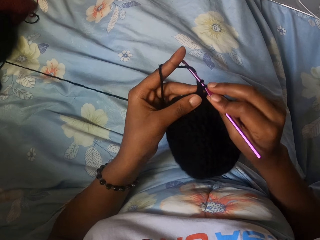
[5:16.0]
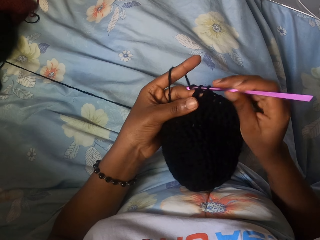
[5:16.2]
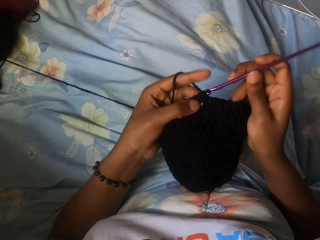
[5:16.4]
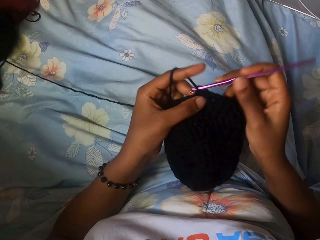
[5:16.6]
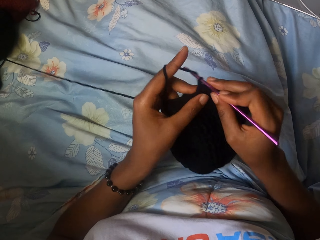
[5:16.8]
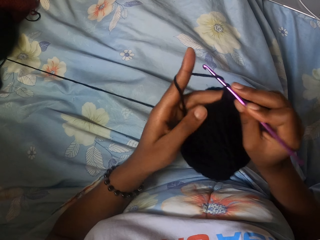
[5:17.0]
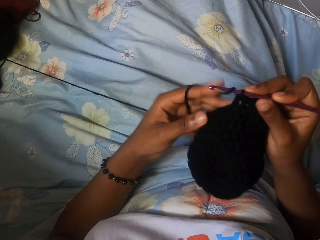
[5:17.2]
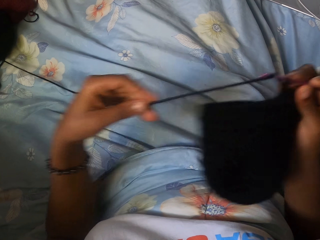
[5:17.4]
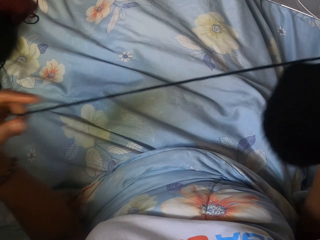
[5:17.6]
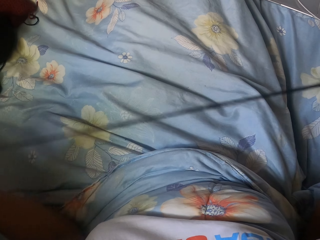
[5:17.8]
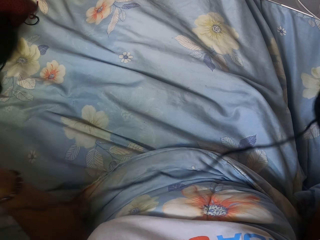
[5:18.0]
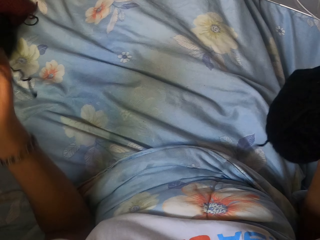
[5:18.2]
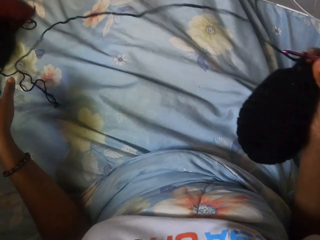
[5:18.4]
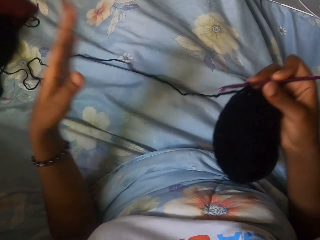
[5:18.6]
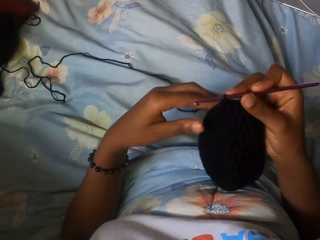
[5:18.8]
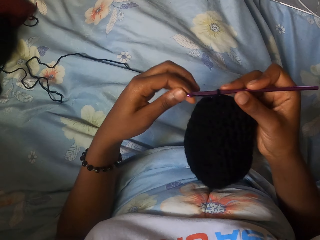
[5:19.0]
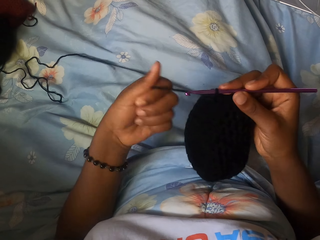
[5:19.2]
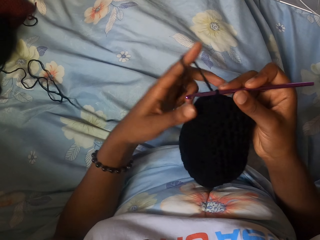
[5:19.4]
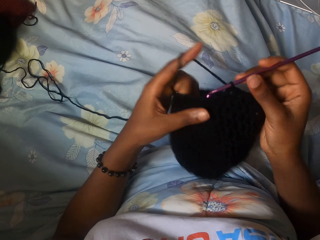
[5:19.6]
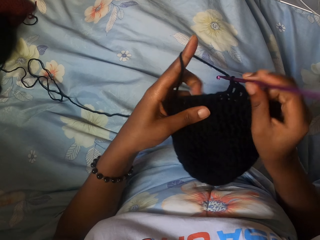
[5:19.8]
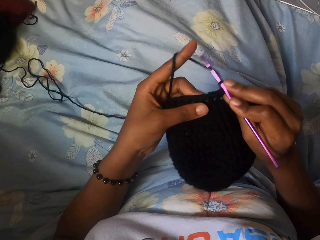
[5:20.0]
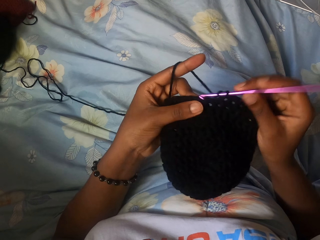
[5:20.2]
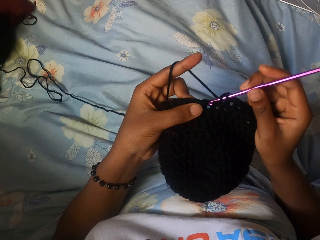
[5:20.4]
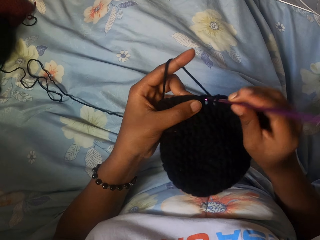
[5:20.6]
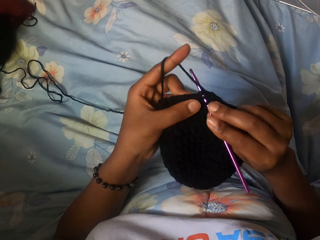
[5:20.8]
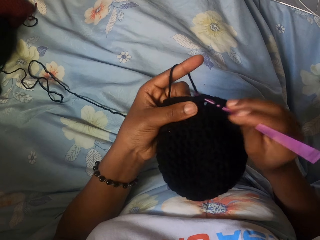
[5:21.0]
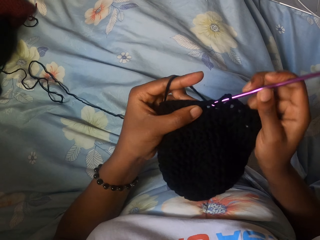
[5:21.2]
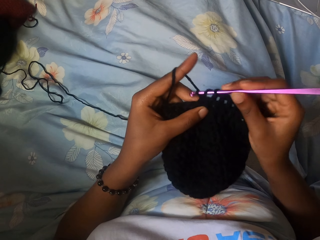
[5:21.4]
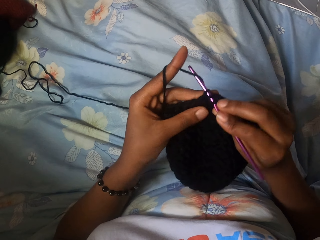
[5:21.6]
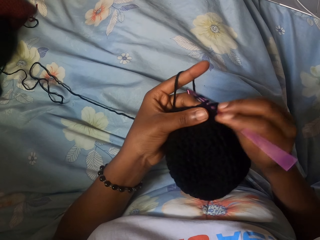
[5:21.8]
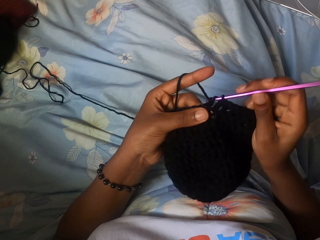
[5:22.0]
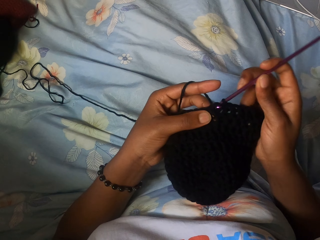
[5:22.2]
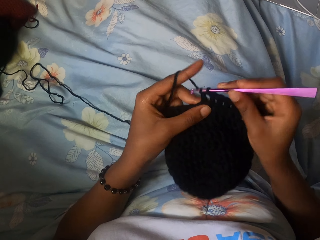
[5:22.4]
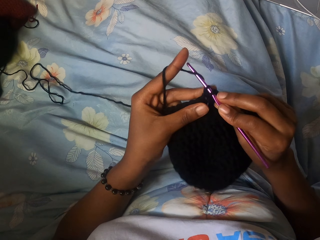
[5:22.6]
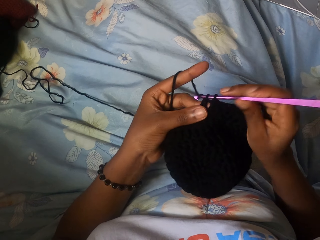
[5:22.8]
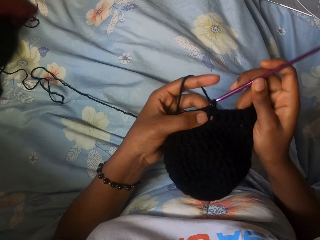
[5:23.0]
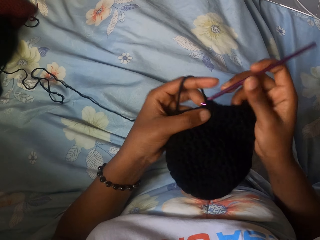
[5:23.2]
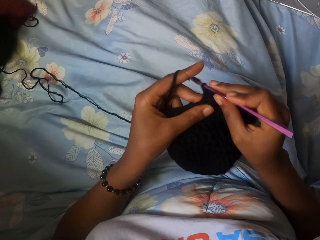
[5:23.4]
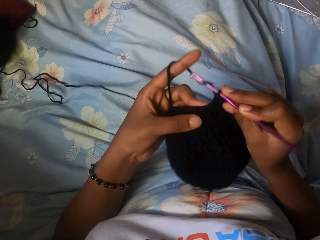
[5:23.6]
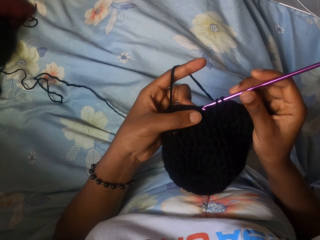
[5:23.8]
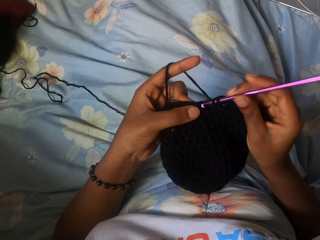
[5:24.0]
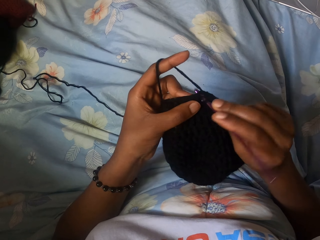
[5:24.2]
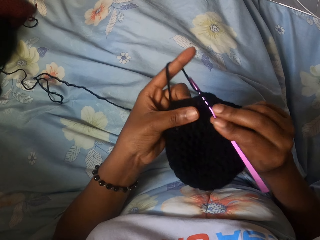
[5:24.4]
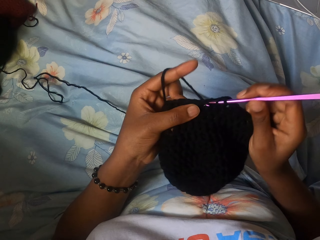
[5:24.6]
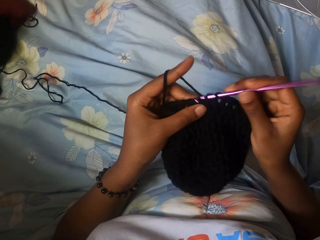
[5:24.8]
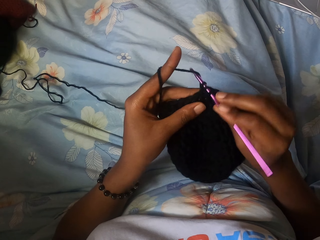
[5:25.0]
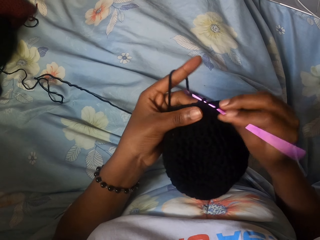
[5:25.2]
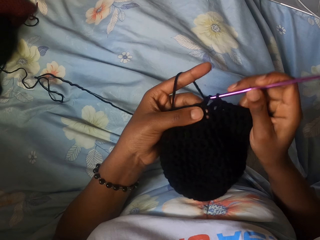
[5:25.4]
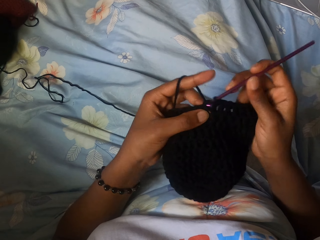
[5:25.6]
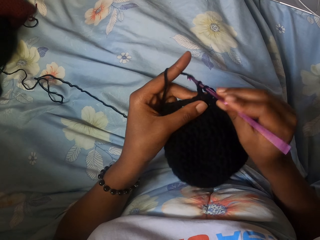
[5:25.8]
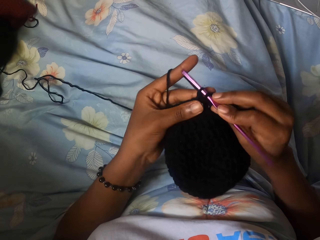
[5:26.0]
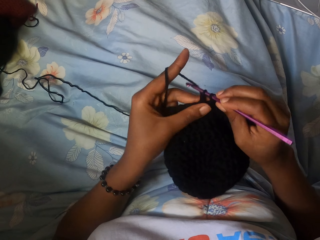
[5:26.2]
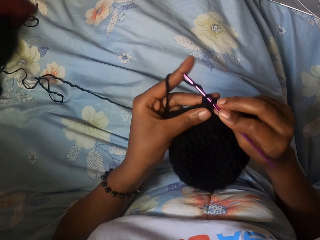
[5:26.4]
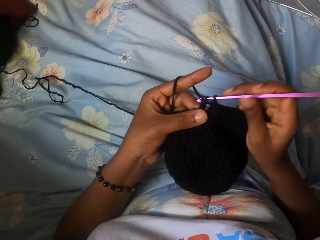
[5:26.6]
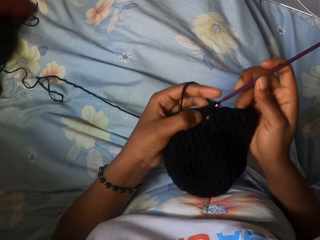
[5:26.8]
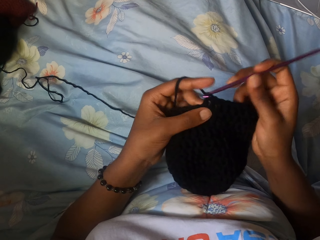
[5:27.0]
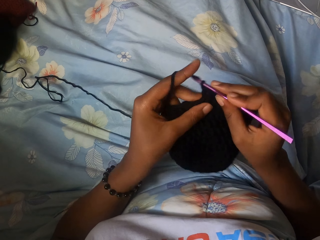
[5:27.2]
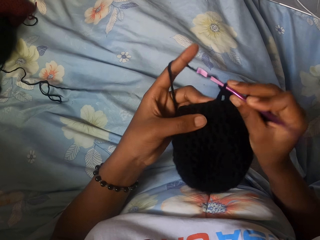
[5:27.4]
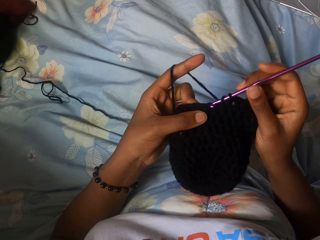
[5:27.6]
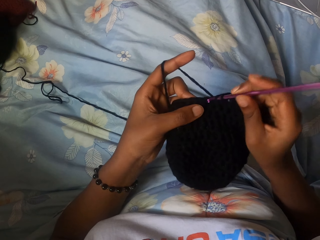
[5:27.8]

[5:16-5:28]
The camera wearer pulls the strand of yarn with her left hand. She adjusts the thread, drops the thread, and holds the thread. She wraps the yarn around her left hand. She crochets the yarn in her left hand with the crochet hook in her right hand.

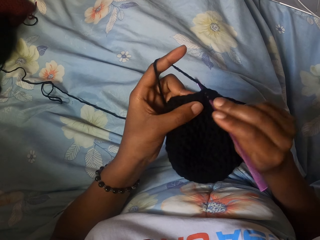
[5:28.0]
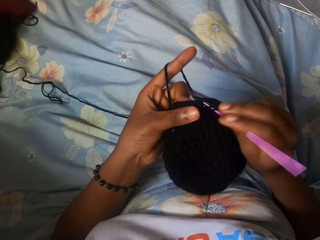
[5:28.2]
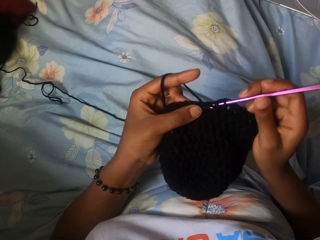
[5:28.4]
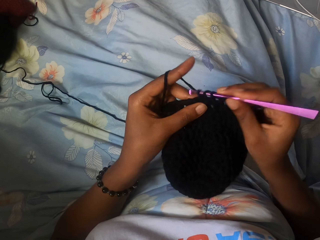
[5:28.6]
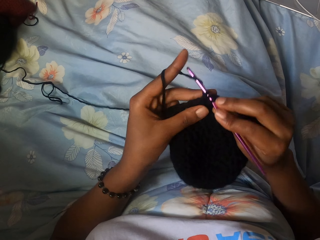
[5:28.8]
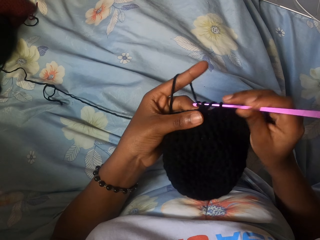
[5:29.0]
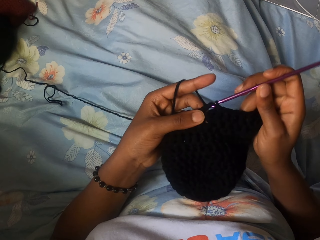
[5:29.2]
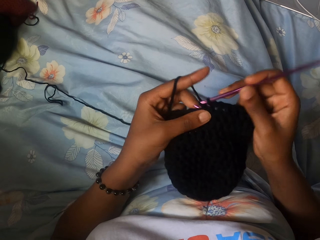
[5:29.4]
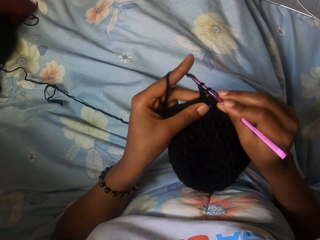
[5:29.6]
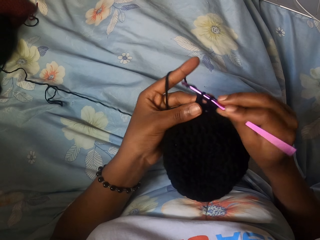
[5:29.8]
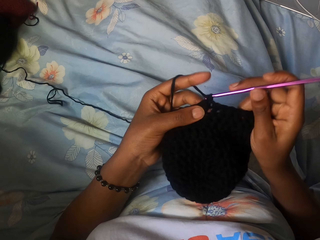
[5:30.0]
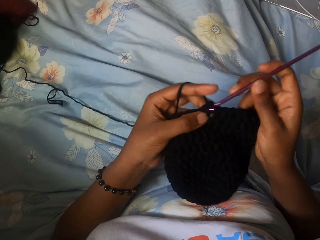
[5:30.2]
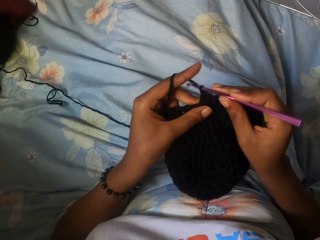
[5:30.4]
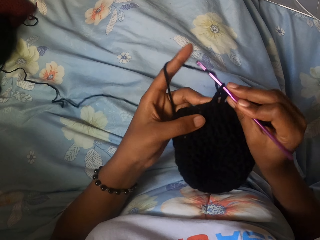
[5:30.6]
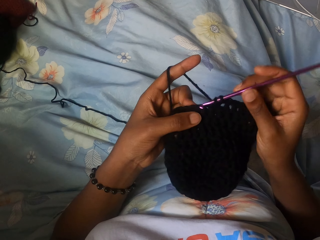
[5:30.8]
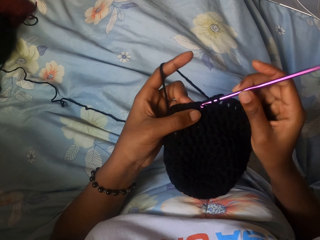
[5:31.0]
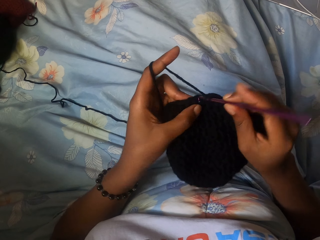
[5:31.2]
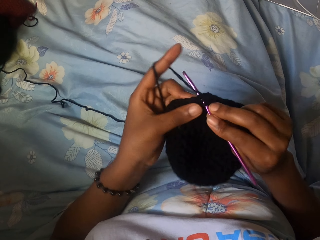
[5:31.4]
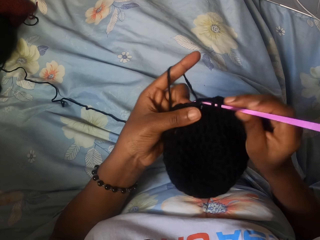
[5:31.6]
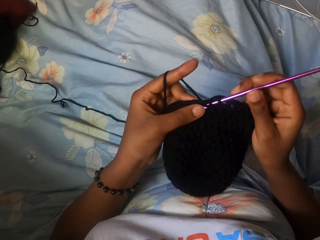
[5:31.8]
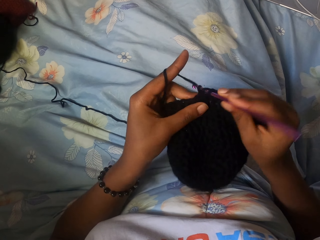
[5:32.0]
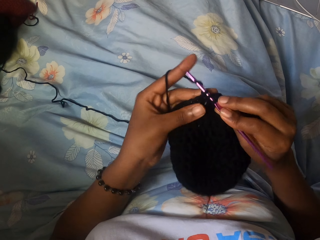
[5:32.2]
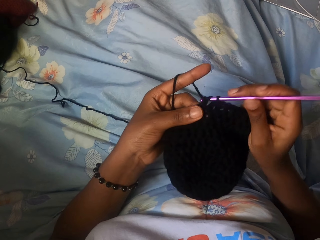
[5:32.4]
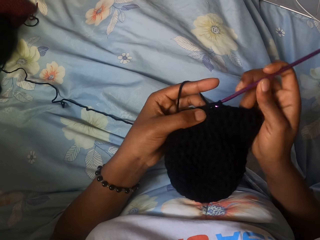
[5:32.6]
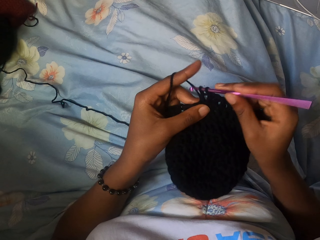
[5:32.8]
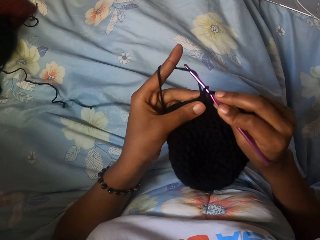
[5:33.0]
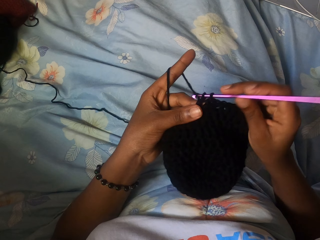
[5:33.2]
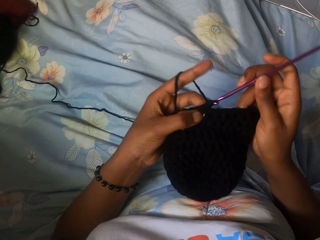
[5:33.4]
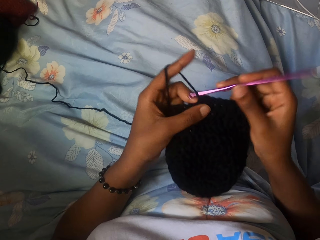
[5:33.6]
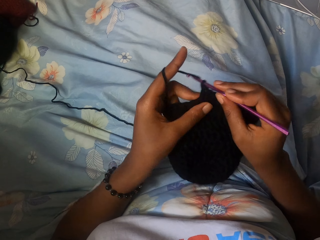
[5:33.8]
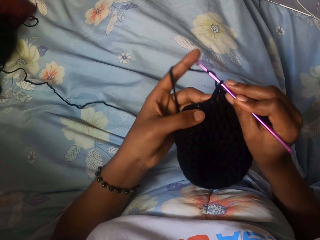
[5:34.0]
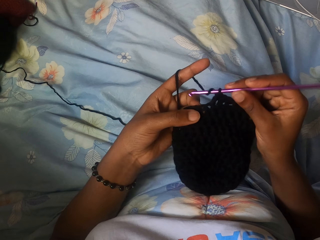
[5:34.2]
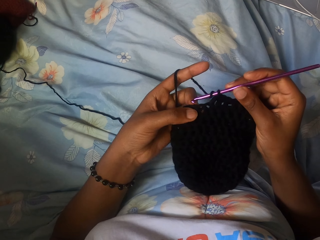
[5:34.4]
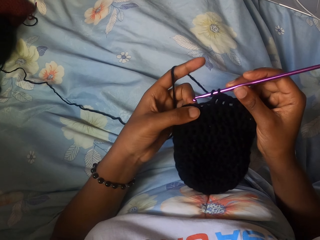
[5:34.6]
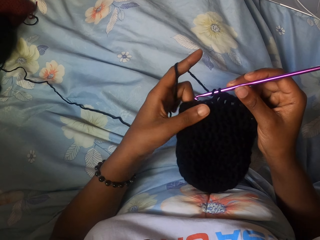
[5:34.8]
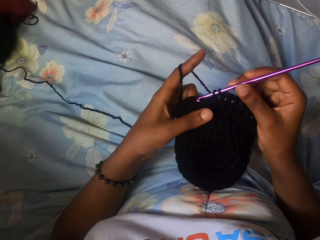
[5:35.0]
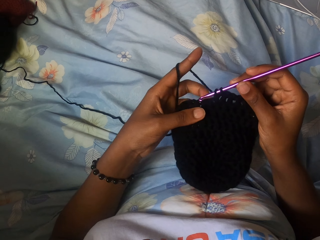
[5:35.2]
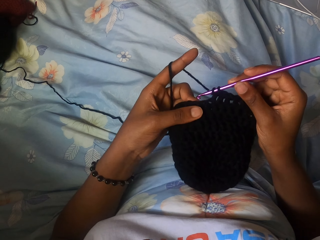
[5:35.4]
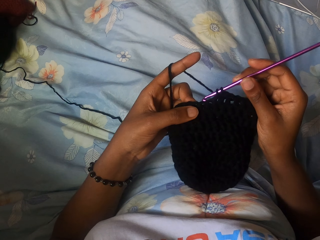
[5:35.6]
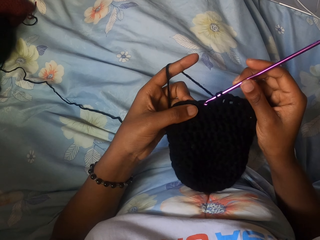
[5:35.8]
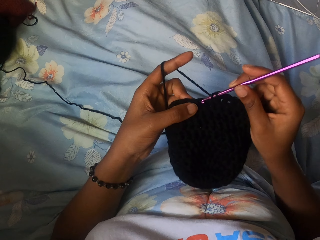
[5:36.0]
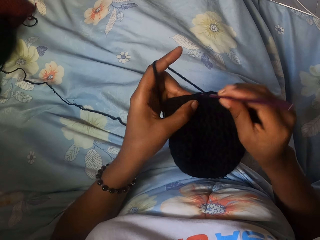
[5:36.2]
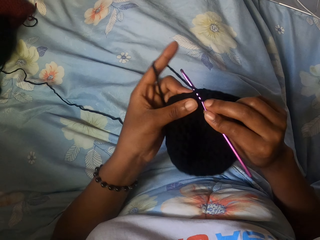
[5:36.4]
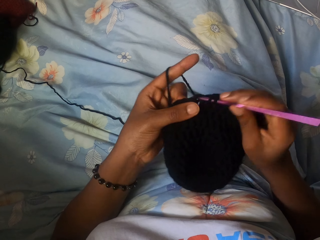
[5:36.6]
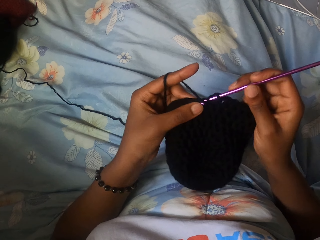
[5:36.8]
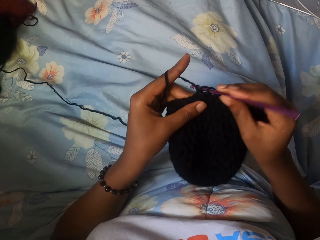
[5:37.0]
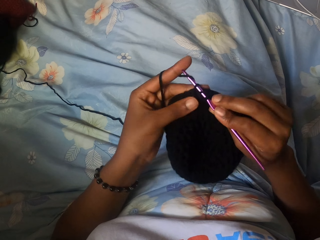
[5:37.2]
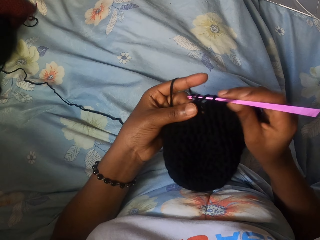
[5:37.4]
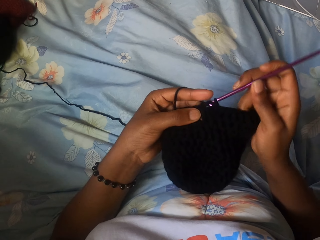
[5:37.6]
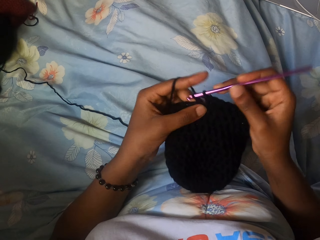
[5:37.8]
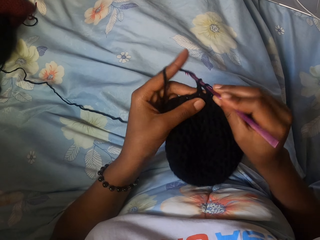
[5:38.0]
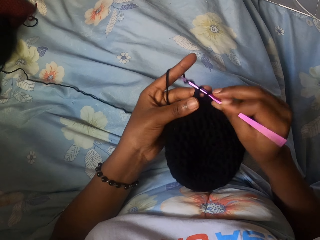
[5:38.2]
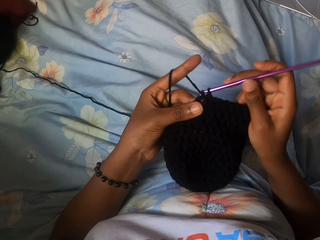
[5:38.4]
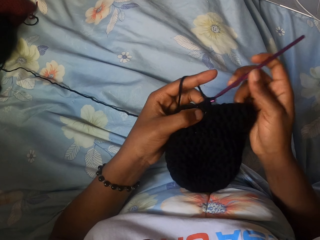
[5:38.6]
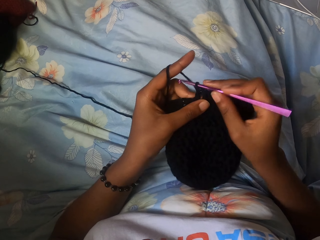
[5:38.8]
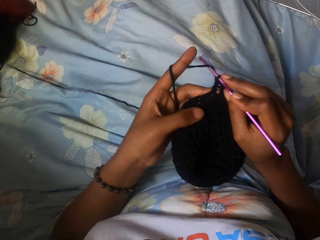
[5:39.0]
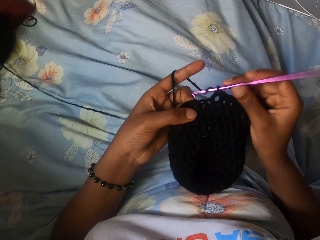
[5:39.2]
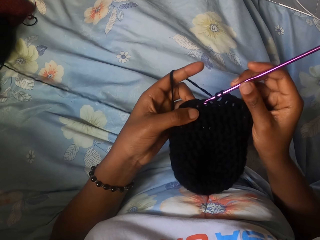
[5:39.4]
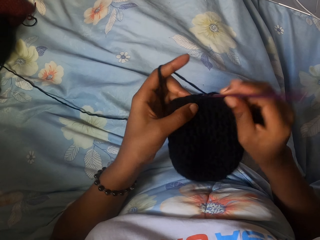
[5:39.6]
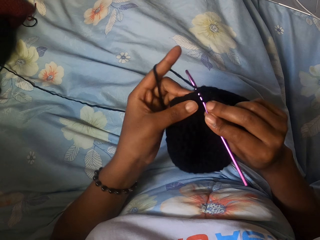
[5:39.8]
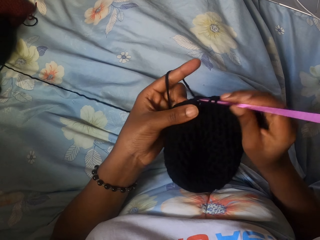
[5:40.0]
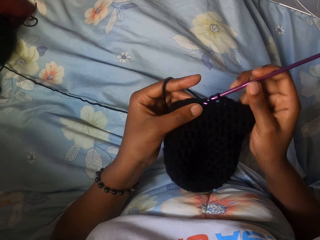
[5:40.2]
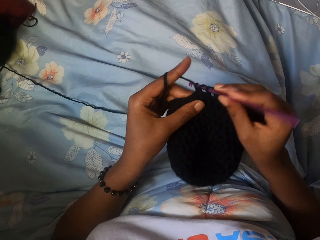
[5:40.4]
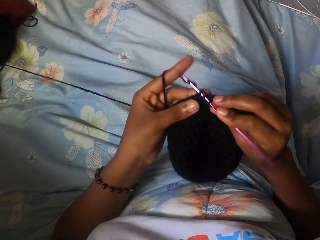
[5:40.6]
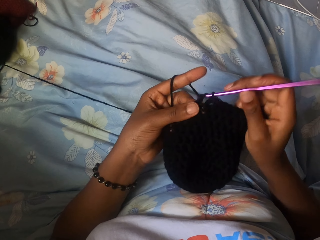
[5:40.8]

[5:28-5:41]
The camera wearer adjusts the cloth. They stitch.
